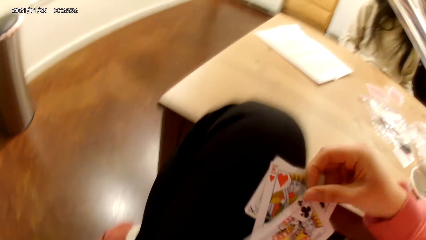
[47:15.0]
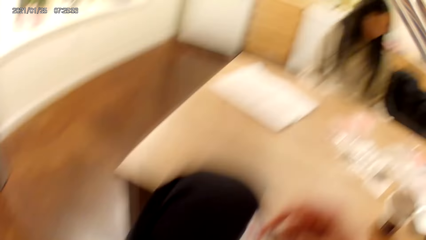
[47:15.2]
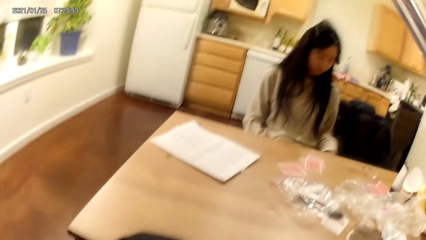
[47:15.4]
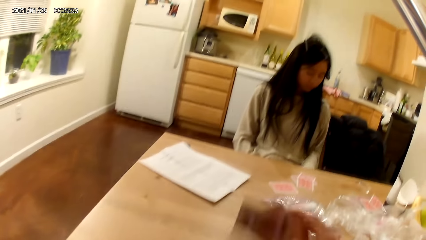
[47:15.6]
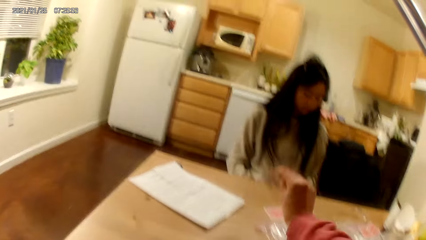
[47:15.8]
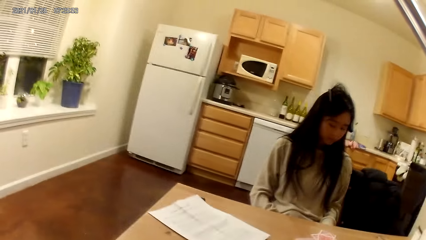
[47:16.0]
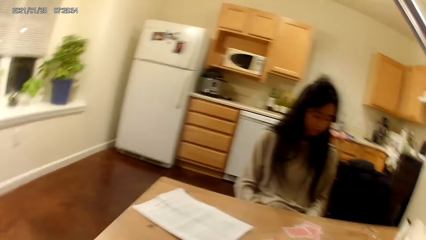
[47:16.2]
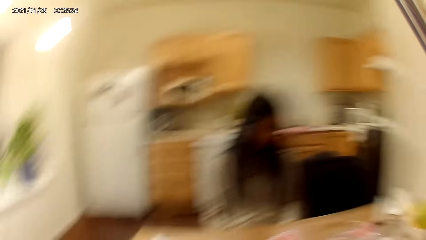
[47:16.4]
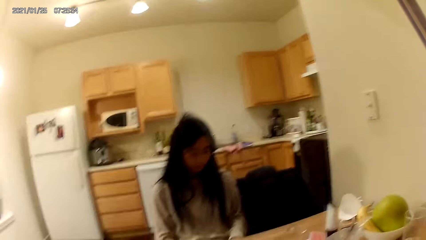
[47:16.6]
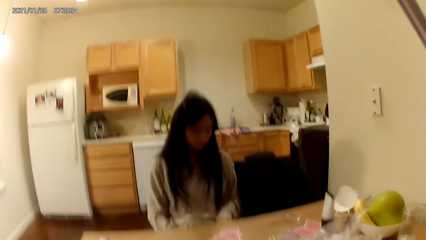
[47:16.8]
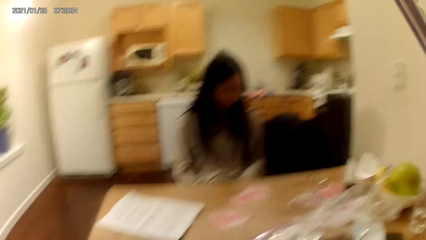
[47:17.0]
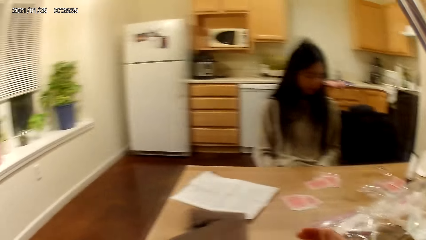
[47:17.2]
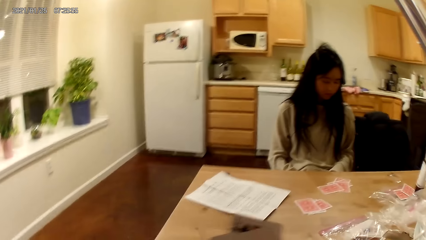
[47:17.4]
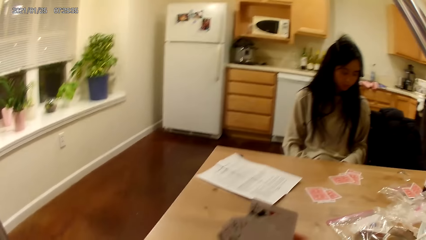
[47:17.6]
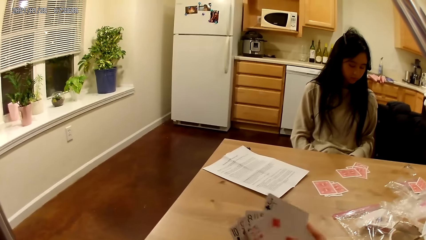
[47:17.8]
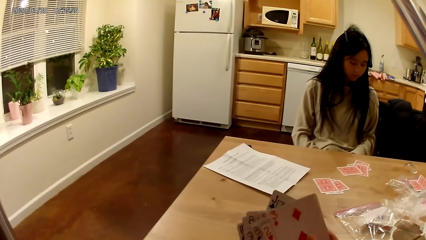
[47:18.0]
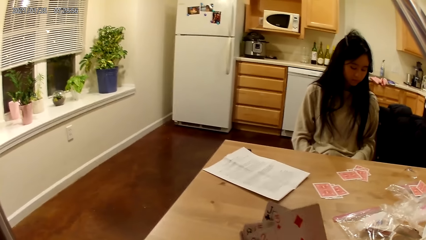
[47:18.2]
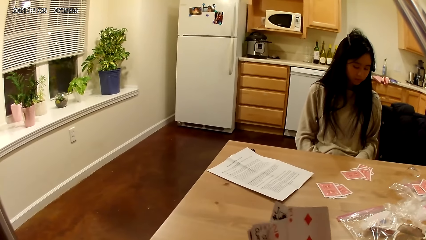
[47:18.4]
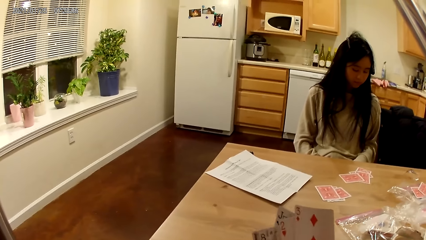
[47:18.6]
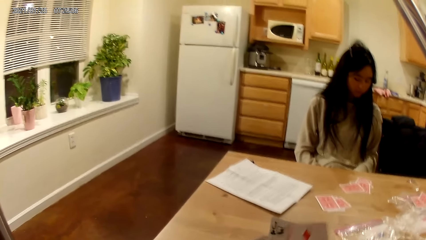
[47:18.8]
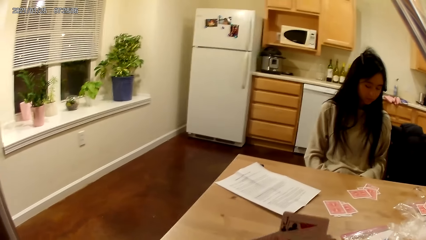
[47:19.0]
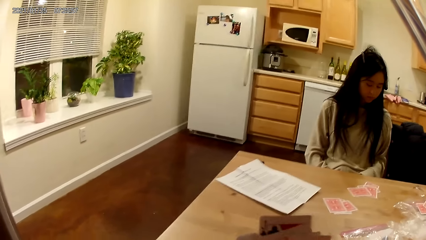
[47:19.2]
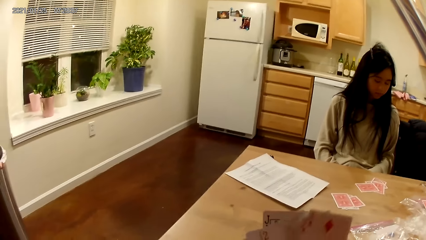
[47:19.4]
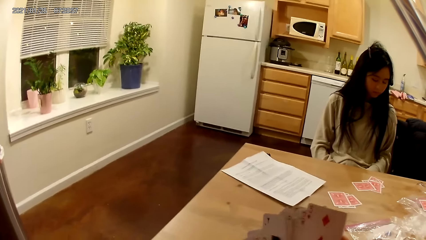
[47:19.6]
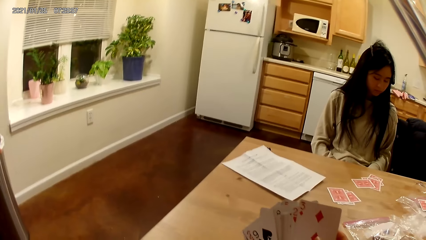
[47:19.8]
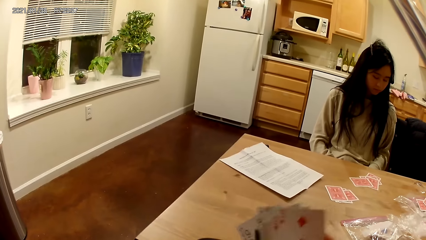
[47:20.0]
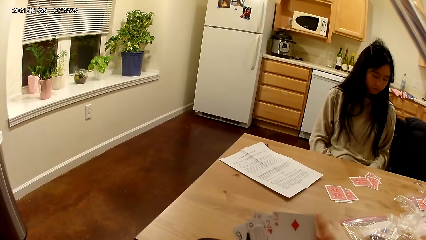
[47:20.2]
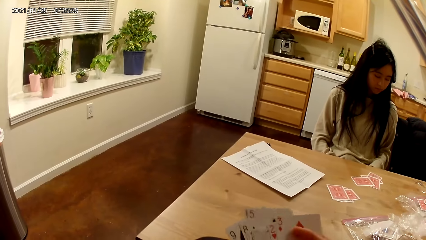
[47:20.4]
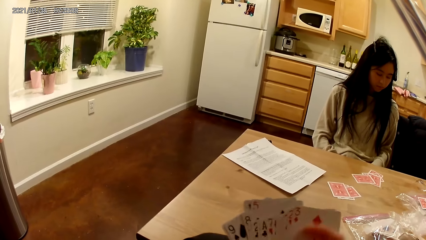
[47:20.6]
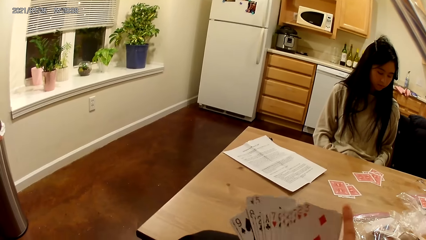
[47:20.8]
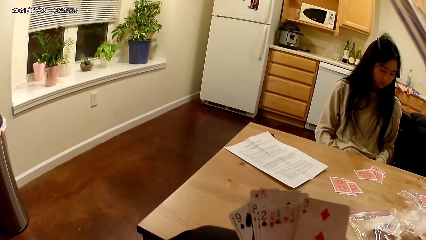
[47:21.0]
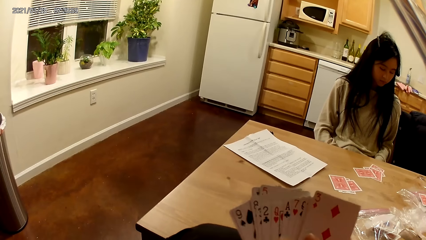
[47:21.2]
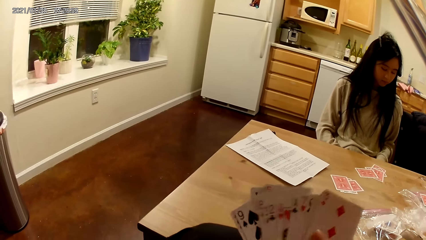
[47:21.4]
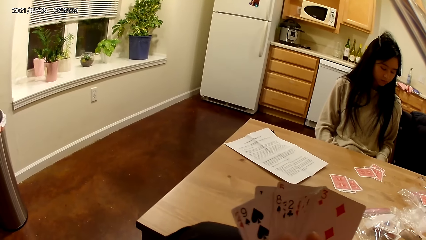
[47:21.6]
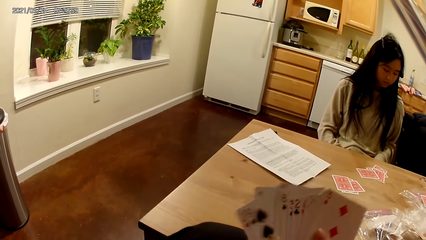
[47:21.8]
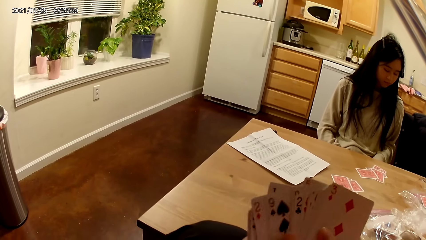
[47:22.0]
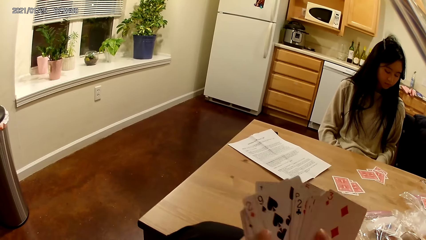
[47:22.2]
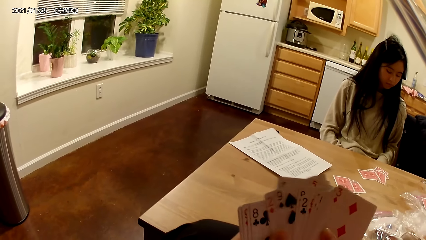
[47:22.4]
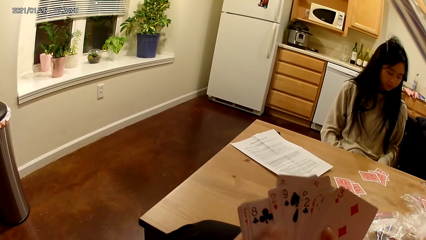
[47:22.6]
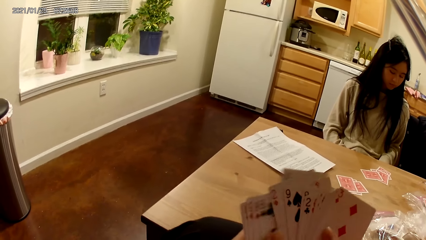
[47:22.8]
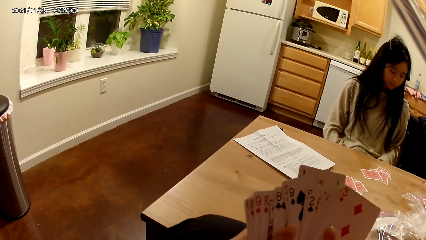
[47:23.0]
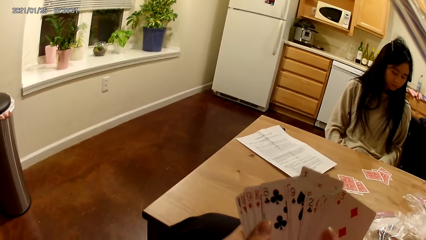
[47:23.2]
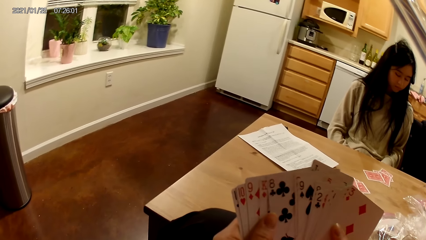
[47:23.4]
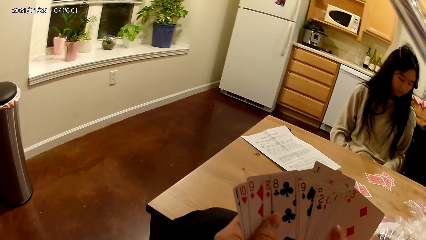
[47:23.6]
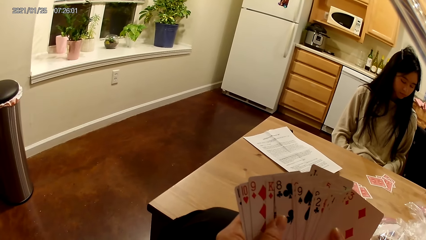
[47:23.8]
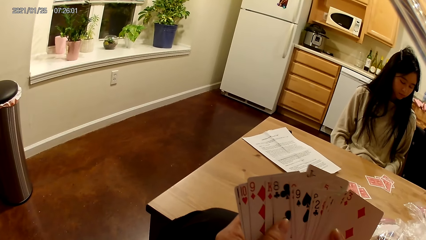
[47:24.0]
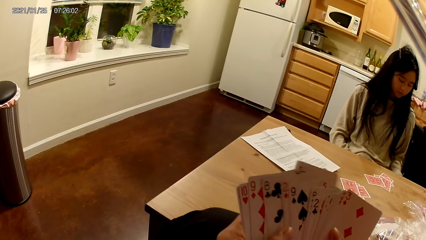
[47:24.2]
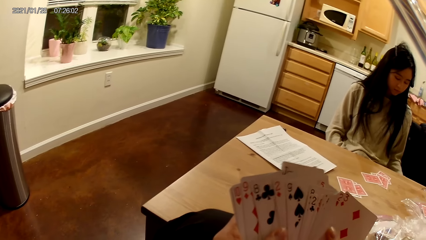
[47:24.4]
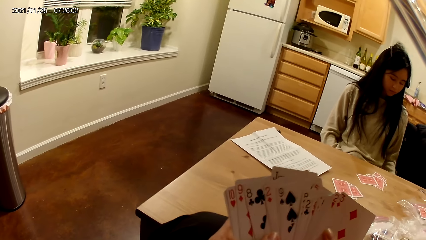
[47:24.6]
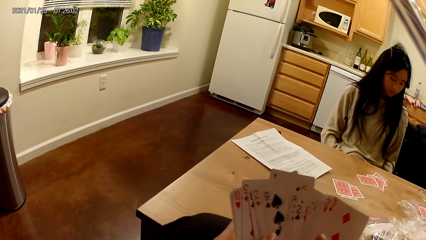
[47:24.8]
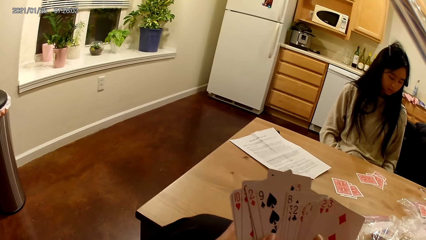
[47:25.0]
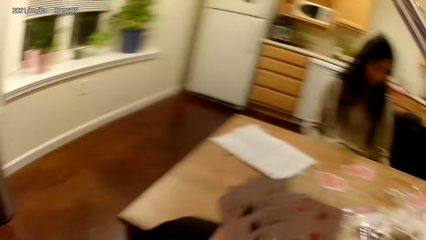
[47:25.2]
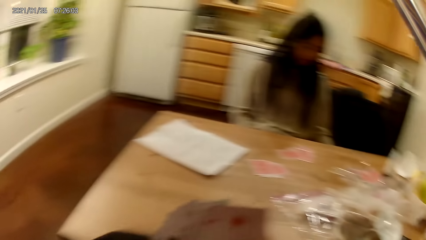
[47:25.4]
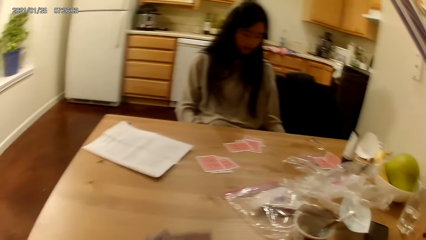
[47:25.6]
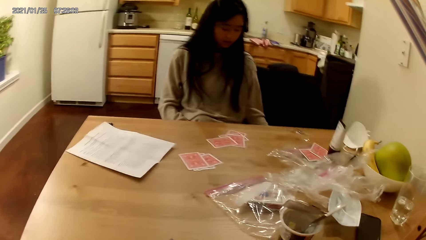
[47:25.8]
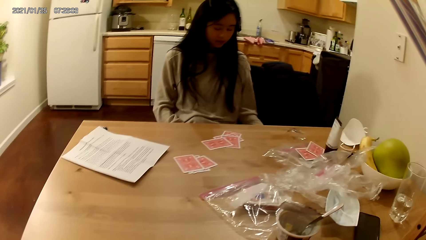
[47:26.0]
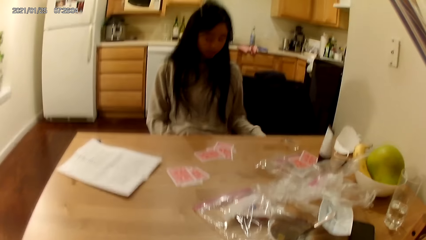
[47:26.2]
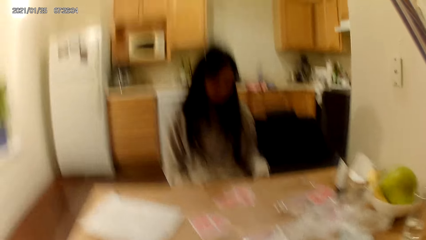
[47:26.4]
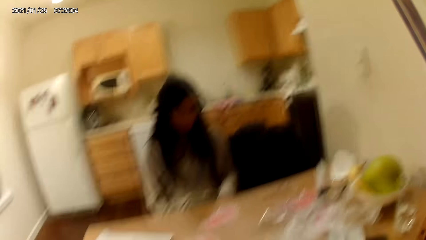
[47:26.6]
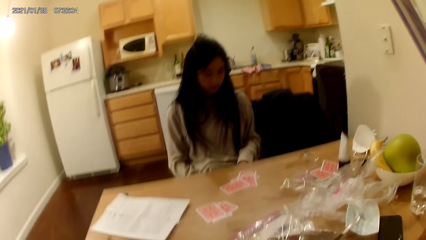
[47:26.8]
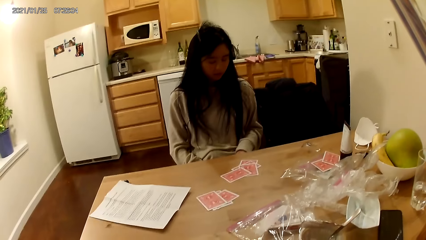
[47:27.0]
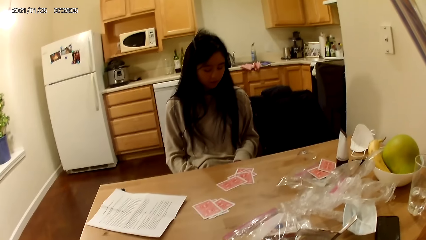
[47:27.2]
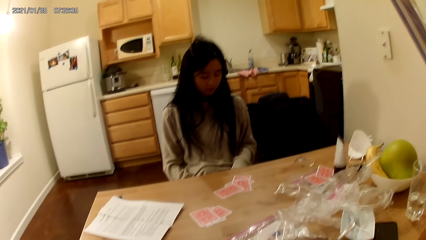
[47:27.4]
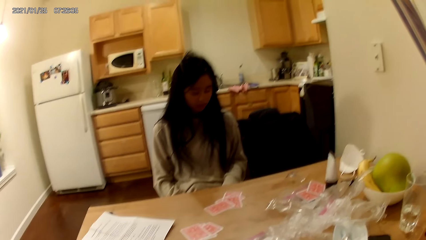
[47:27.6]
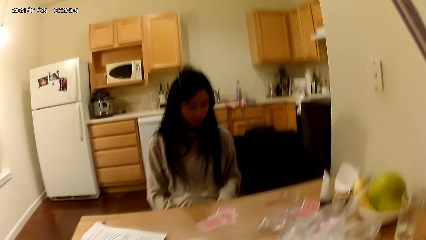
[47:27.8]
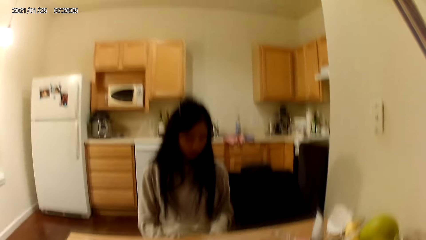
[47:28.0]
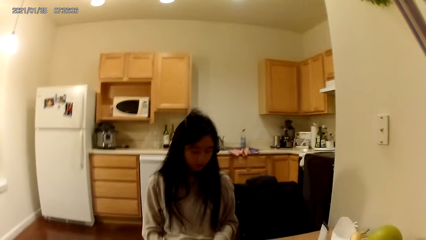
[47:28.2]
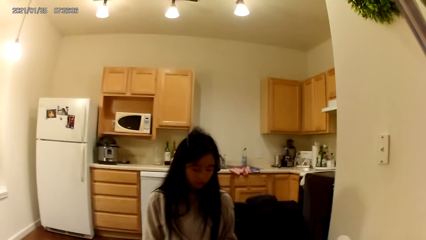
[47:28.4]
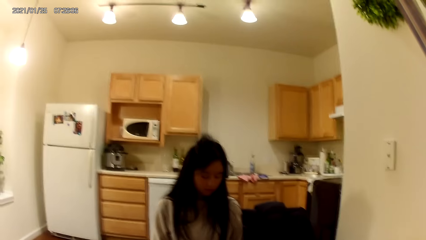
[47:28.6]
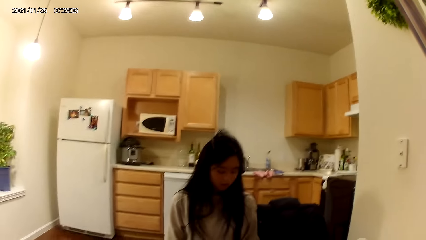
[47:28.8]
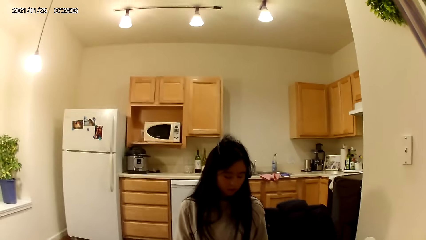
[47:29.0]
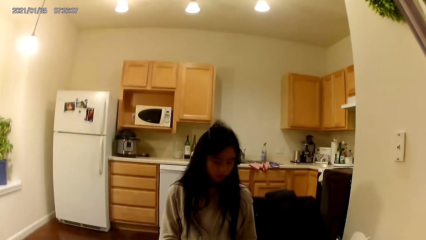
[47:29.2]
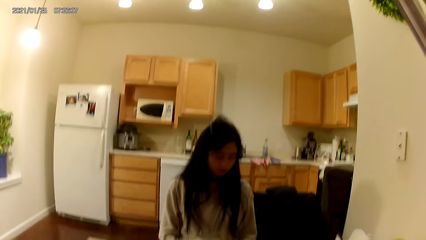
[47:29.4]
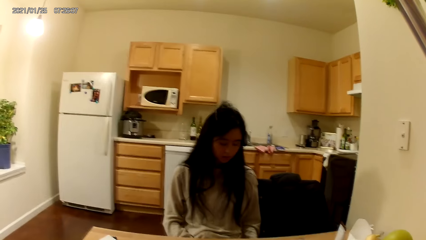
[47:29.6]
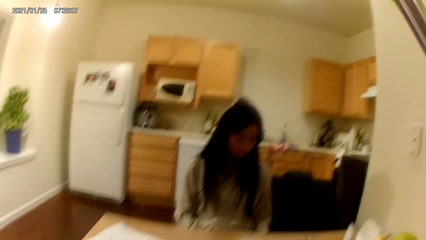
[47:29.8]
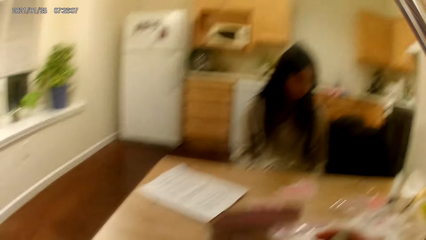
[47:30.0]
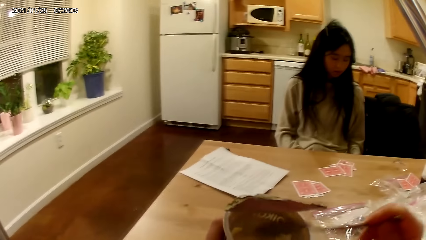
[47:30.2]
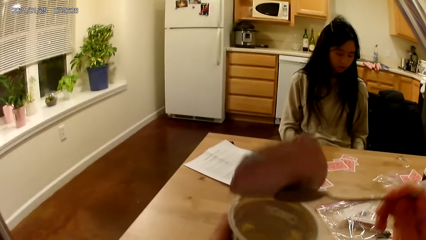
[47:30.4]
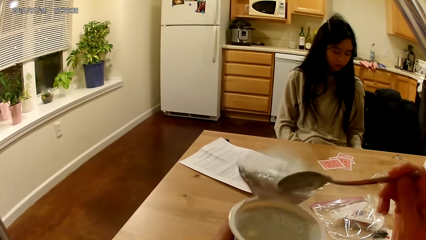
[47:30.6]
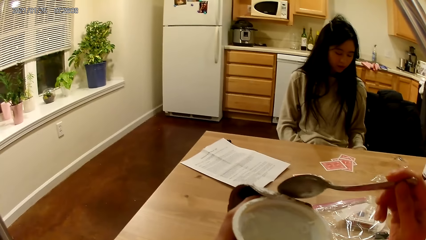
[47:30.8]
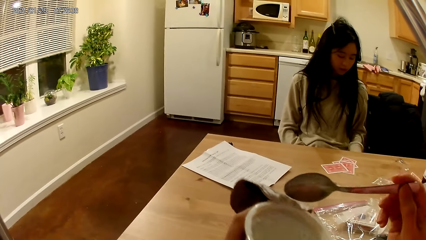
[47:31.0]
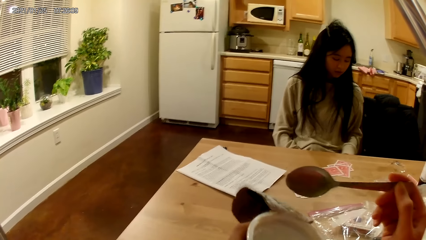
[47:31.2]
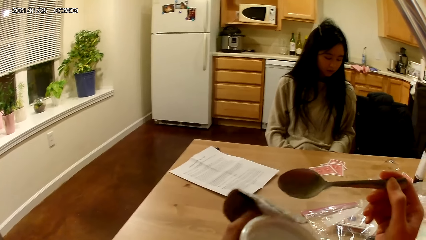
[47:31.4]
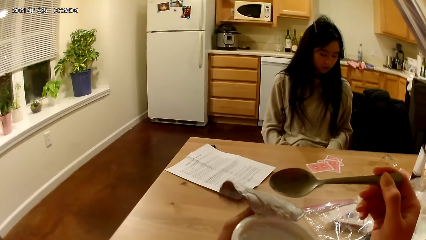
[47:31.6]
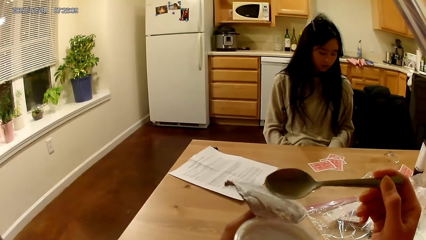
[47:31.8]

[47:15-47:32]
The camera wearer places three cards on the dining table with her right hand. She spreads the cards and shuffles the cards in her hands. She pushes the foil.
